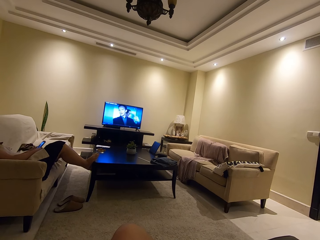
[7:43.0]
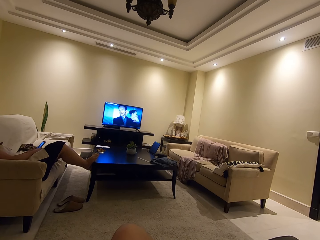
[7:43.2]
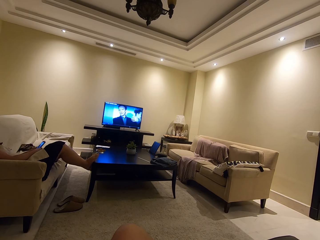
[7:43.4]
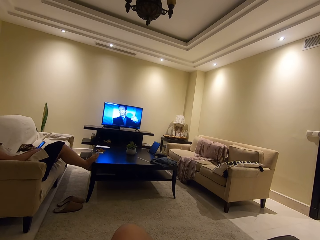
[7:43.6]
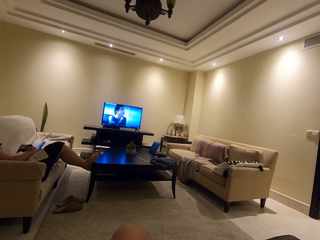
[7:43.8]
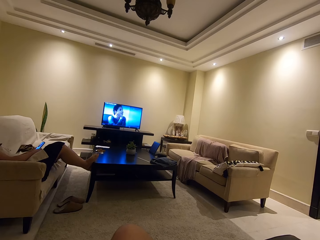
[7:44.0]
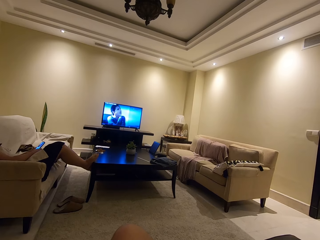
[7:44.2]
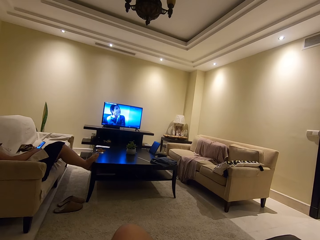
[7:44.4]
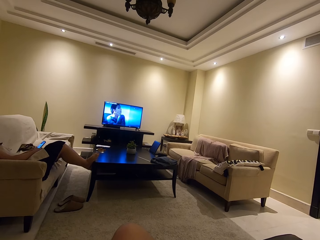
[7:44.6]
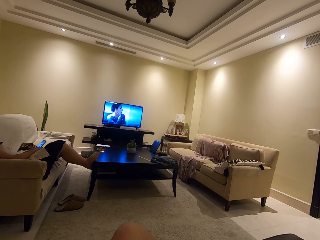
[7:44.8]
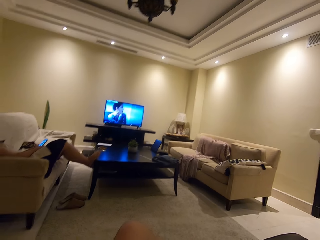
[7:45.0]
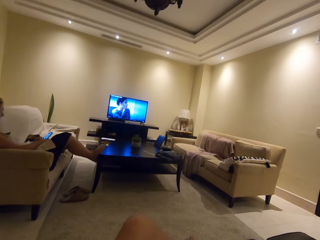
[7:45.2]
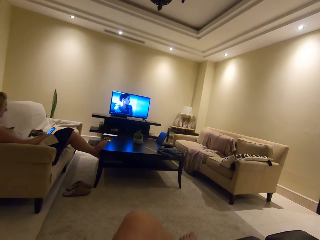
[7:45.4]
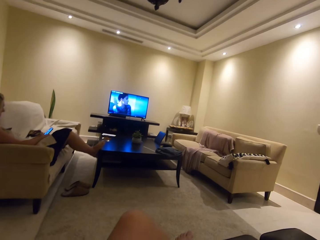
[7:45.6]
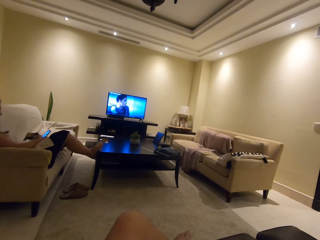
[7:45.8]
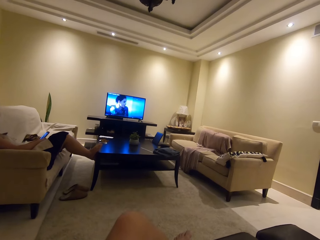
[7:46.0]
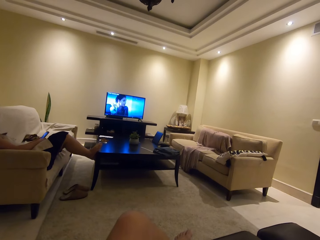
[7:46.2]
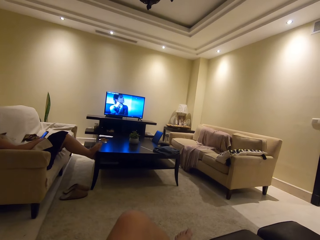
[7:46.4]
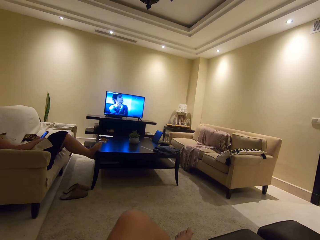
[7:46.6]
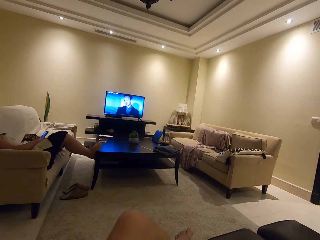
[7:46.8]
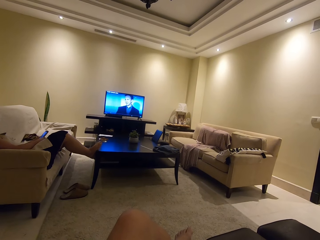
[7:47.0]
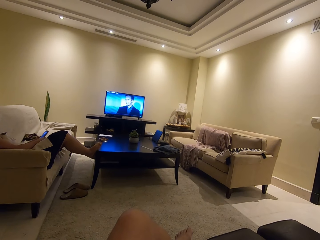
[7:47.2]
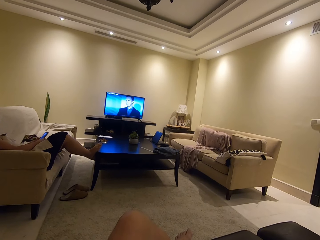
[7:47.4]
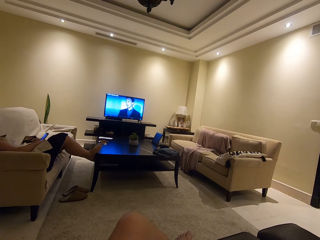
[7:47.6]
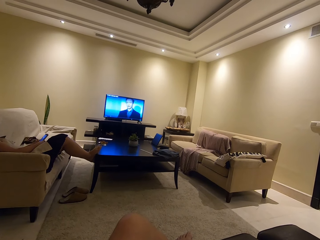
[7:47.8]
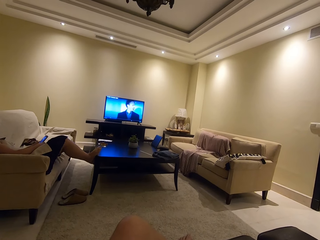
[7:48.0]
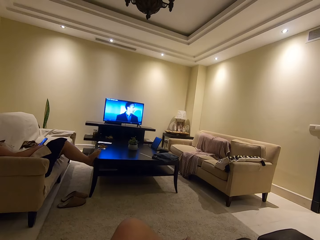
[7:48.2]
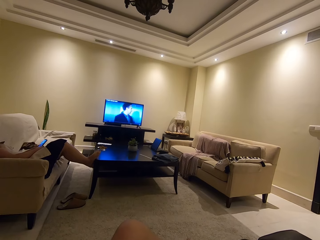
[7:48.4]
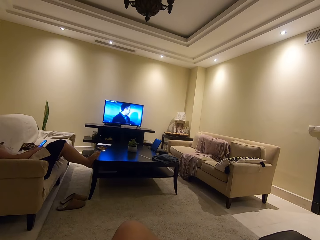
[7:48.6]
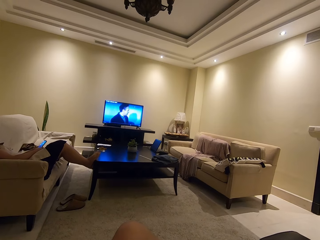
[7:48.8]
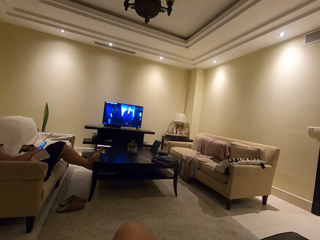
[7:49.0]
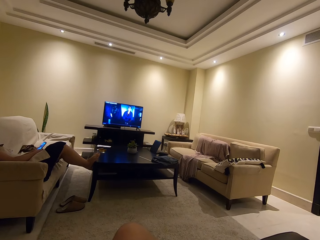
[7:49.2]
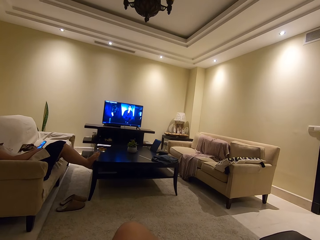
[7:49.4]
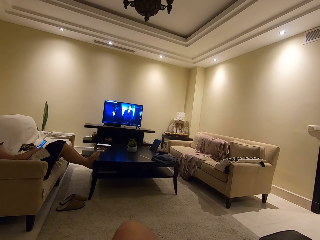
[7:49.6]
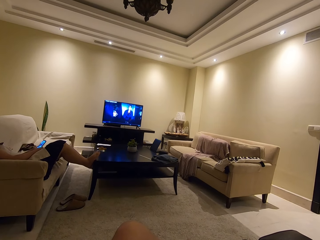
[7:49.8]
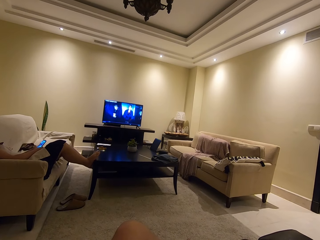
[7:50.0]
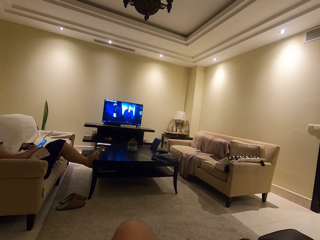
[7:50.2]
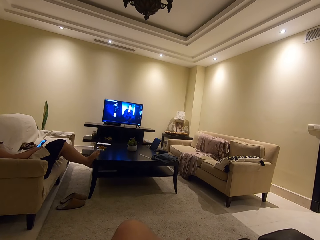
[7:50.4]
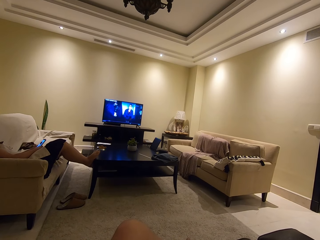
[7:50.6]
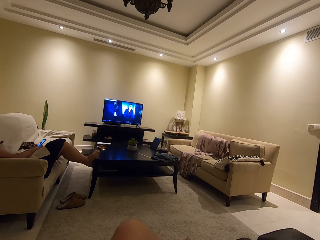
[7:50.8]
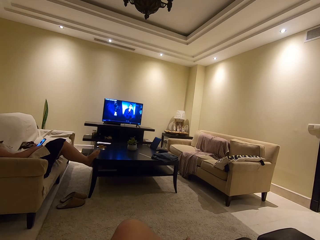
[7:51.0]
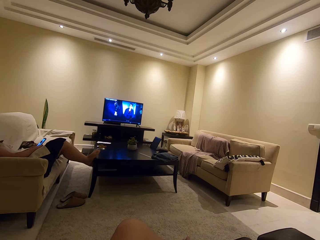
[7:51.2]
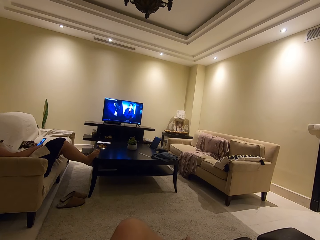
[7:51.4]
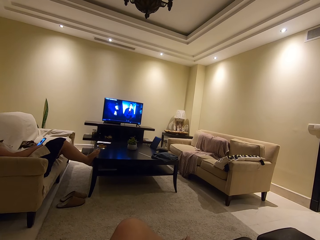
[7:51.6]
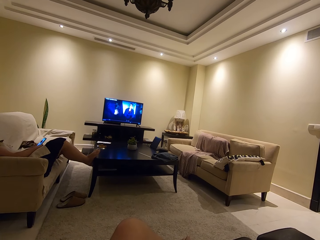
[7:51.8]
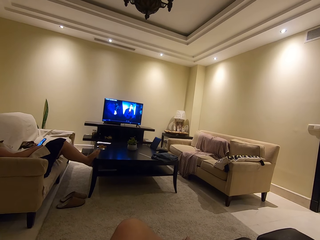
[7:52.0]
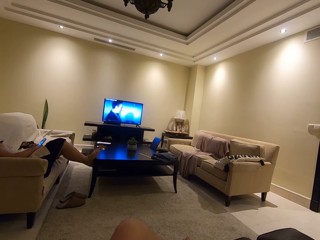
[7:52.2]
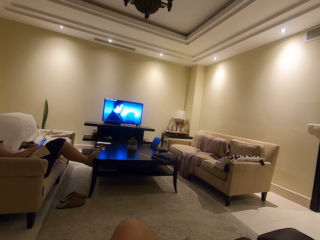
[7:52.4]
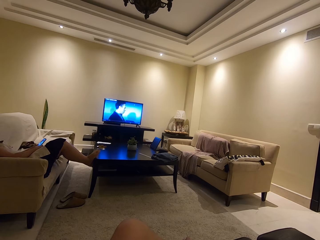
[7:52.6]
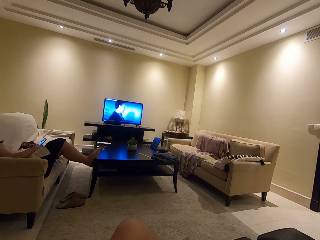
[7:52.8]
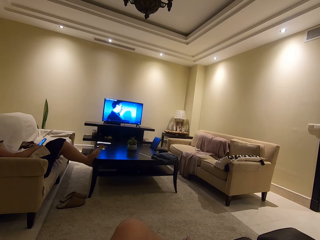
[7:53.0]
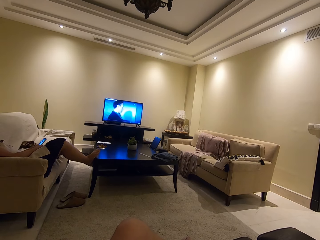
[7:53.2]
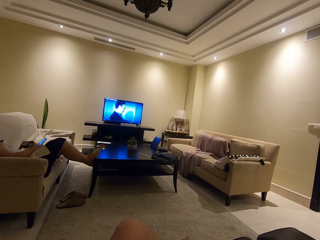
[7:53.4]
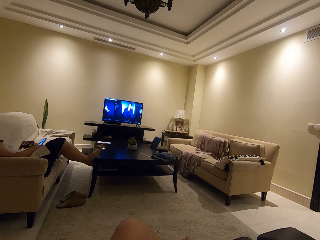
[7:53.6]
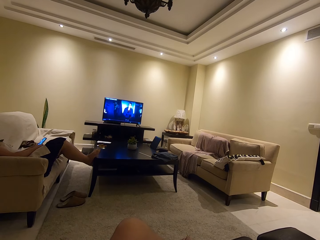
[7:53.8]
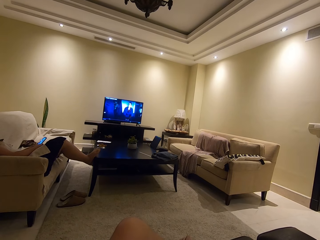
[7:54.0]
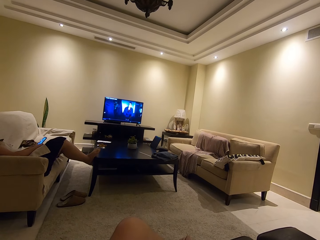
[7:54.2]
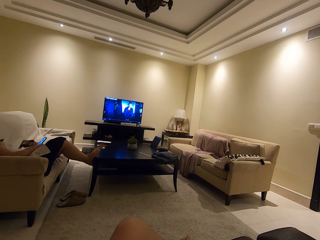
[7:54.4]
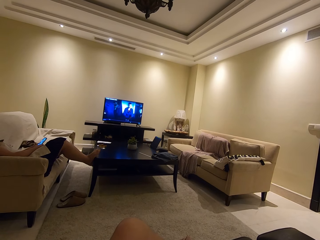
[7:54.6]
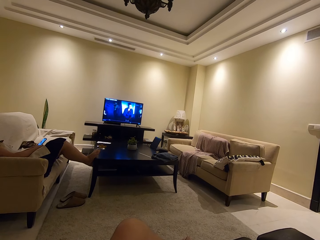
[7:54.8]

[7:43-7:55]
The camera wearer watches television.

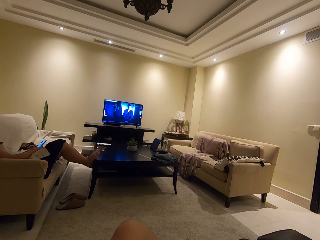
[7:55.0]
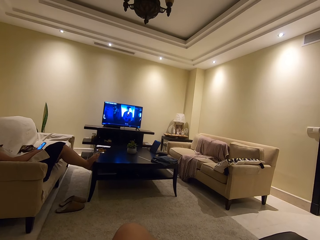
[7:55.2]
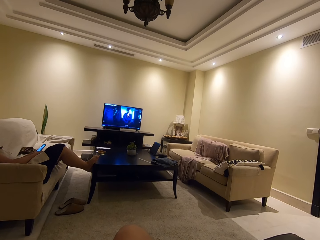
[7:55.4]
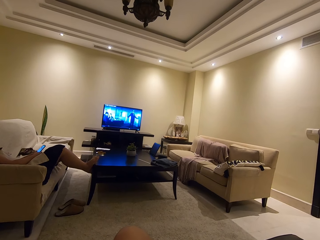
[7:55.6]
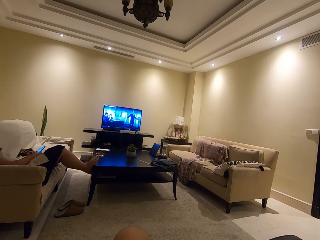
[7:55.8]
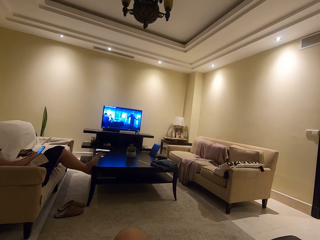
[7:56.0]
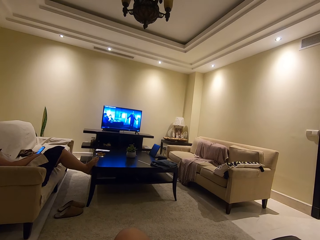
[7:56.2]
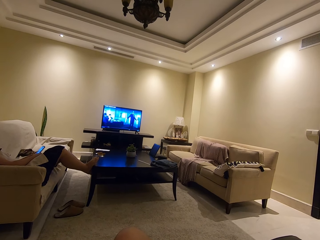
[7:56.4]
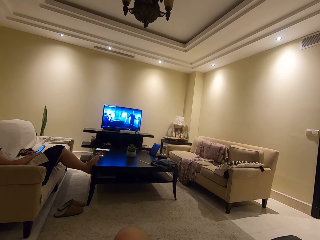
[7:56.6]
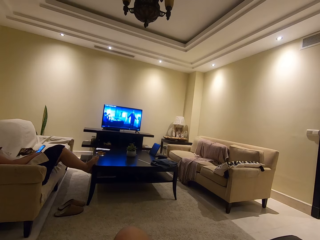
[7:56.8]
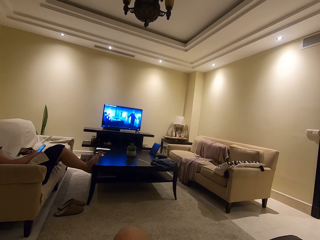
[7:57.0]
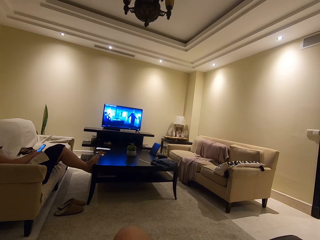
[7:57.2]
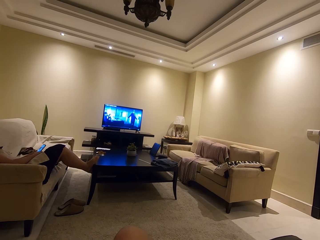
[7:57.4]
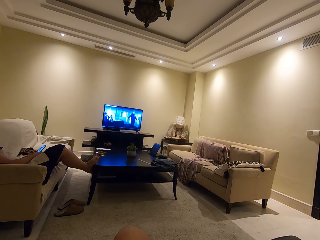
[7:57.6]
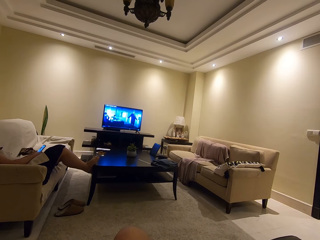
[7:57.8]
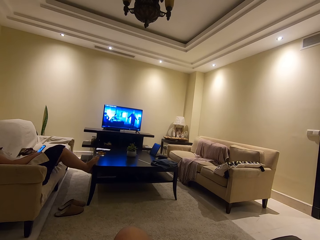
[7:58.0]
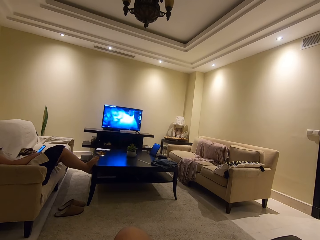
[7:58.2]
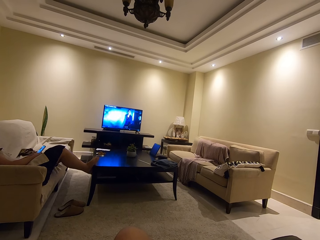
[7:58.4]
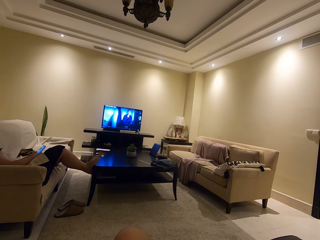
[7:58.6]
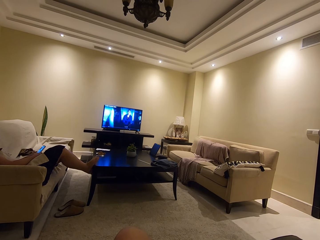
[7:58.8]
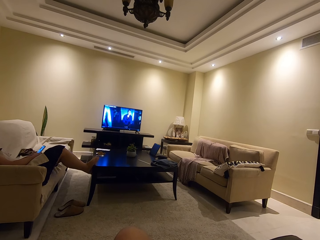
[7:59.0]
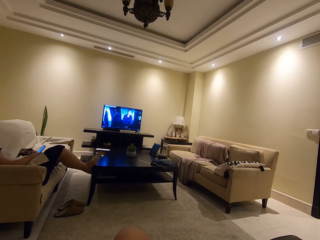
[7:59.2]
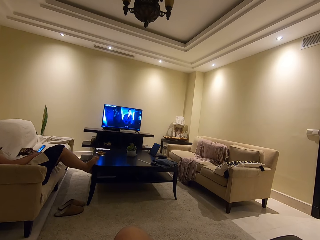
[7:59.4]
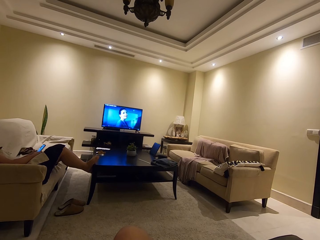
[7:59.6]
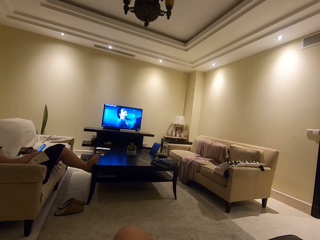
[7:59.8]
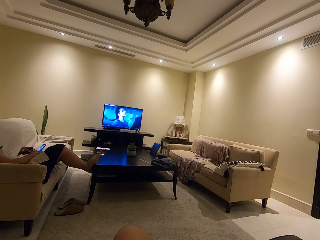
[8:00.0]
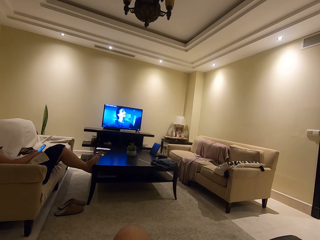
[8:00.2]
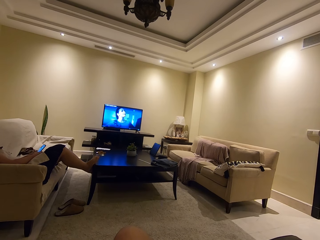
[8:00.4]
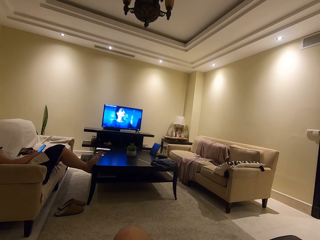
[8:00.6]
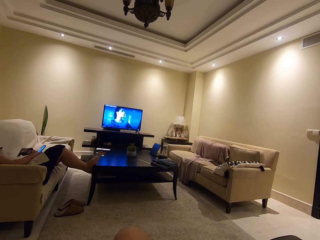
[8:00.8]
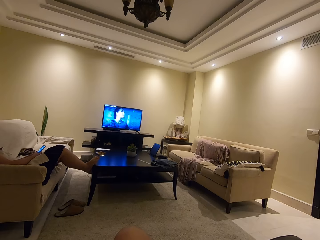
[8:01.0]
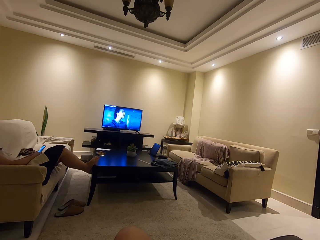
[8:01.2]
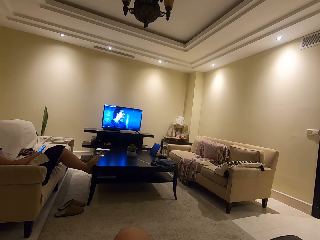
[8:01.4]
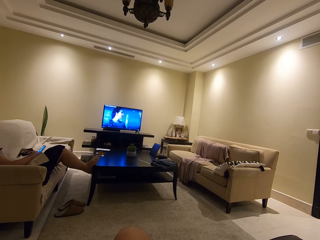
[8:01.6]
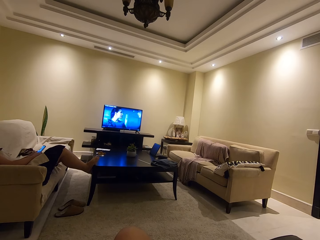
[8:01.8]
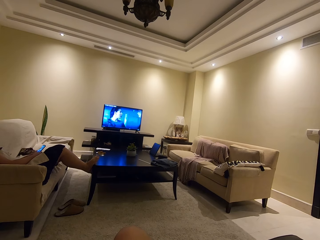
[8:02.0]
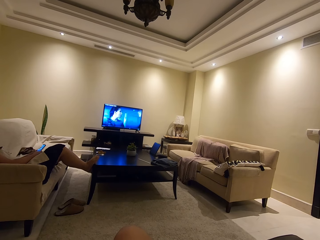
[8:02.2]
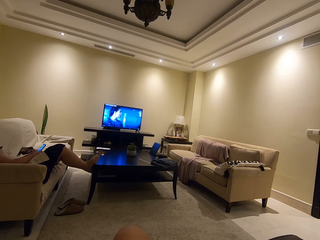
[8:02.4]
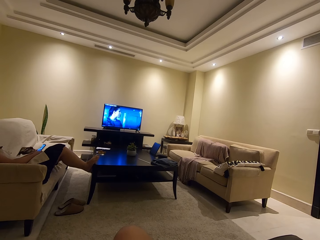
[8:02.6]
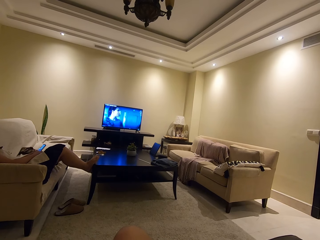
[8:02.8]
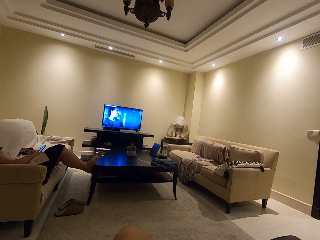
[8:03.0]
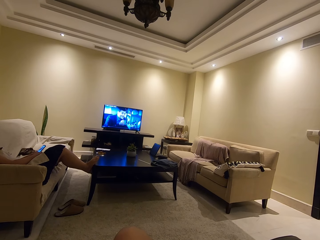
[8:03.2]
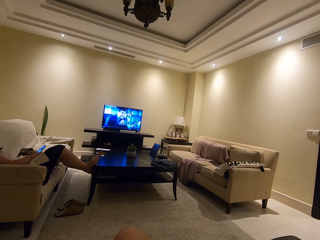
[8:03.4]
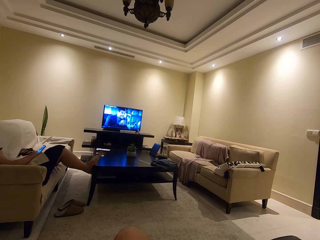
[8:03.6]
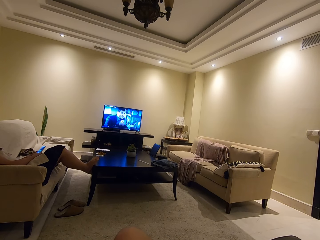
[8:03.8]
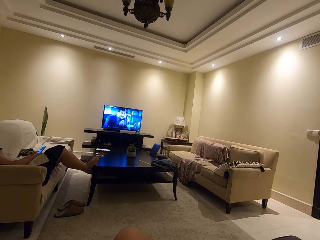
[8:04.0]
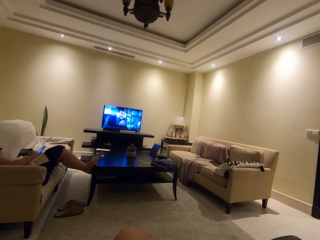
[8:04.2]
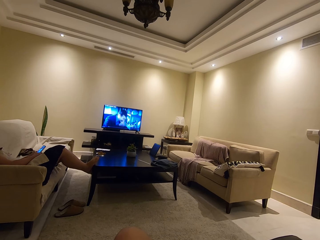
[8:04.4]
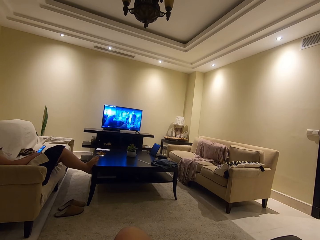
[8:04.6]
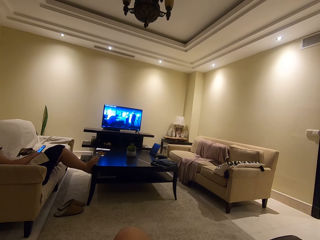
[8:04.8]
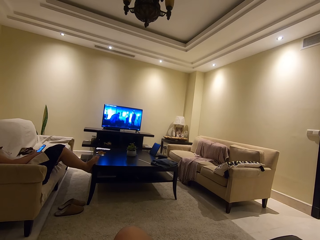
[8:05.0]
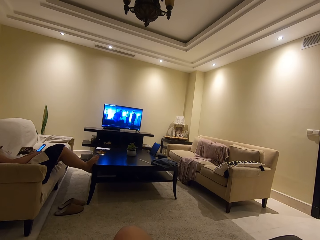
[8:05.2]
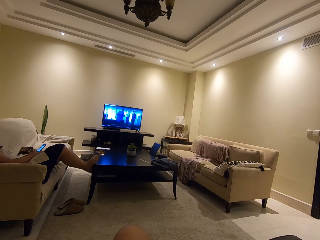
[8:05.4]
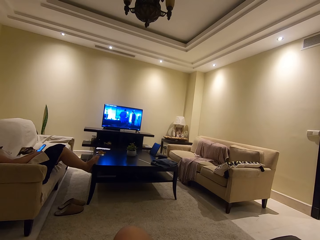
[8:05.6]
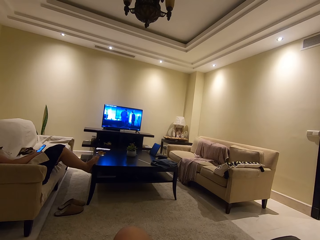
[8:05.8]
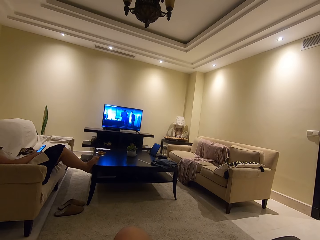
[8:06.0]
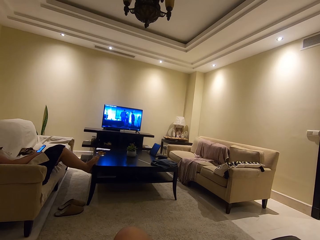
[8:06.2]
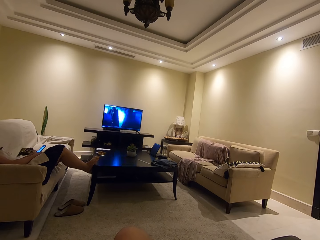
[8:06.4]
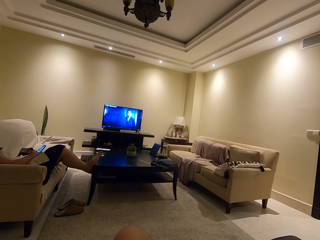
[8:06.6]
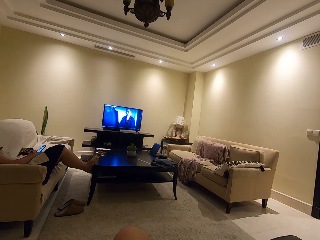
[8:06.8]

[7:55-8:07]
A person scrolls on the phone.
